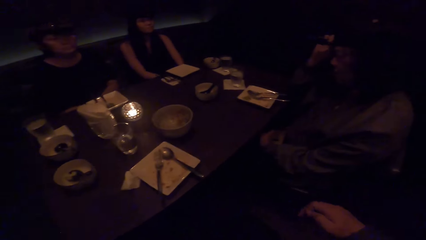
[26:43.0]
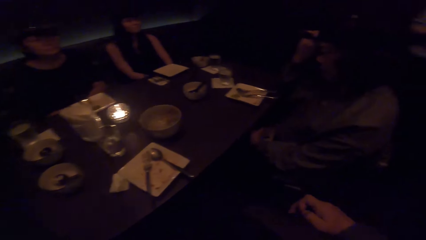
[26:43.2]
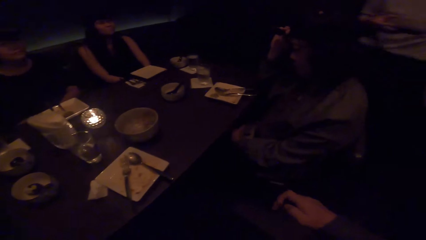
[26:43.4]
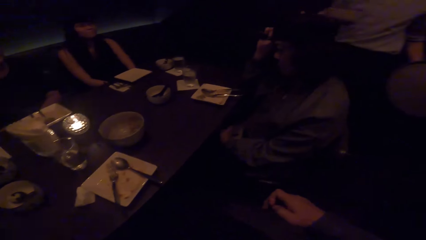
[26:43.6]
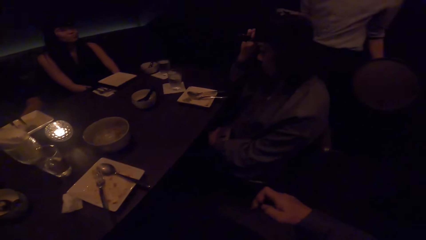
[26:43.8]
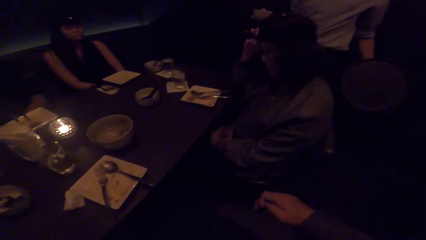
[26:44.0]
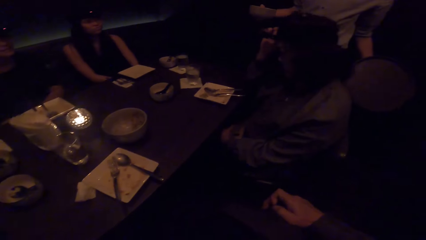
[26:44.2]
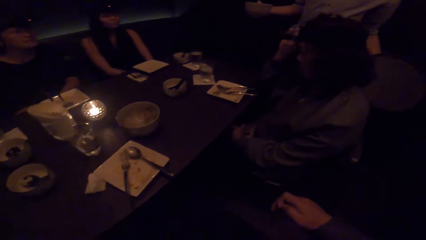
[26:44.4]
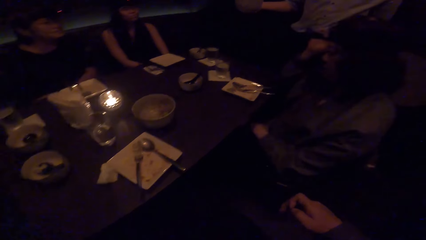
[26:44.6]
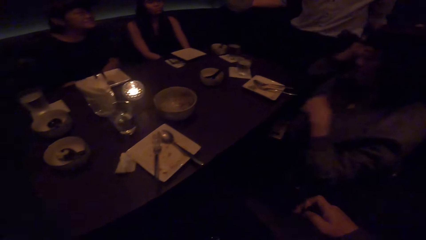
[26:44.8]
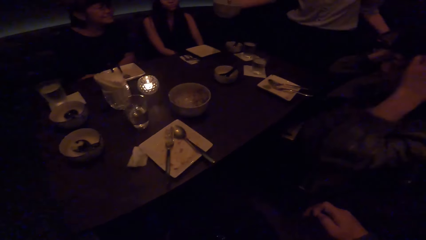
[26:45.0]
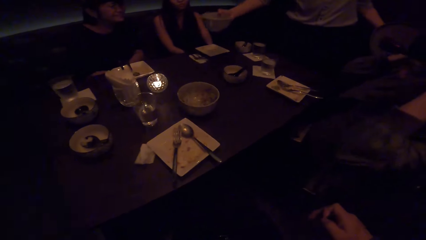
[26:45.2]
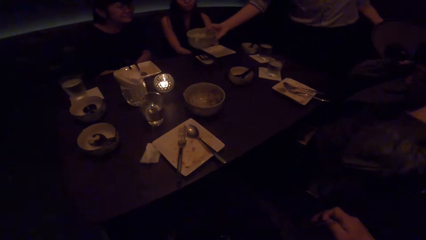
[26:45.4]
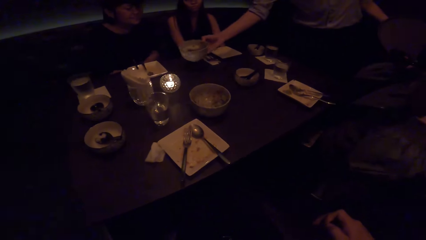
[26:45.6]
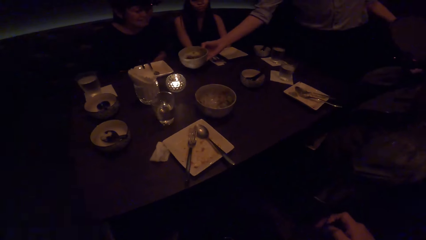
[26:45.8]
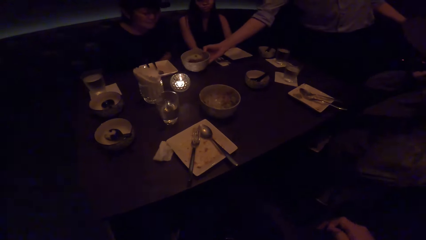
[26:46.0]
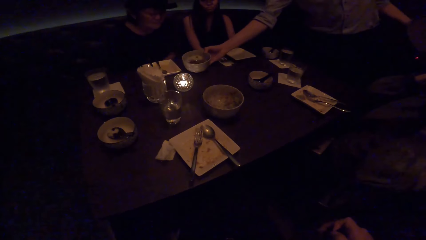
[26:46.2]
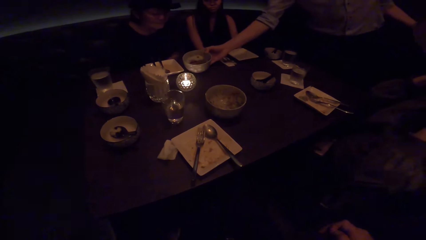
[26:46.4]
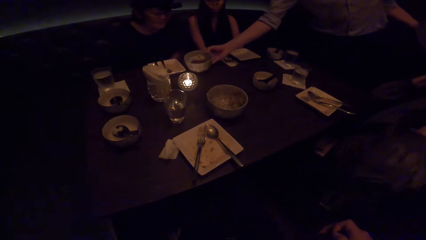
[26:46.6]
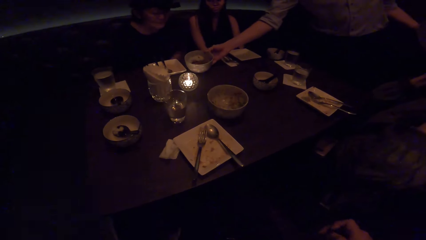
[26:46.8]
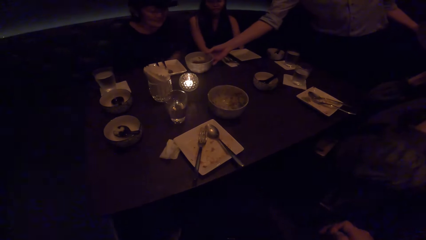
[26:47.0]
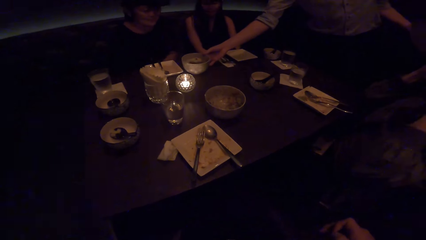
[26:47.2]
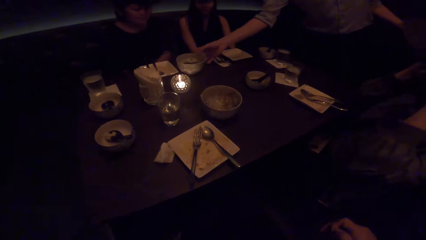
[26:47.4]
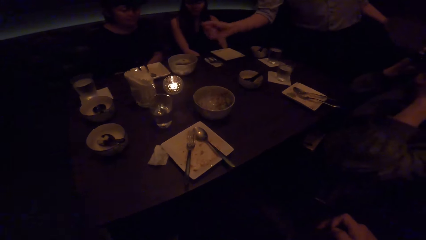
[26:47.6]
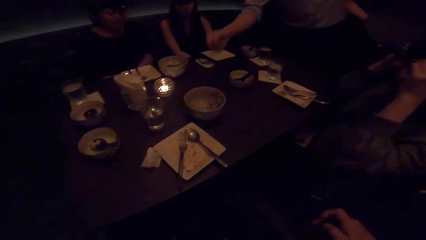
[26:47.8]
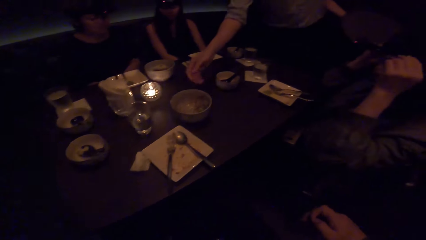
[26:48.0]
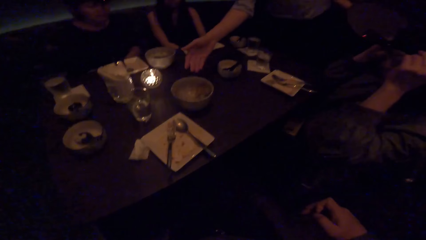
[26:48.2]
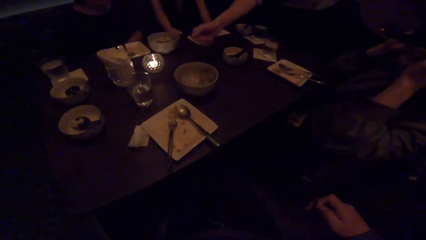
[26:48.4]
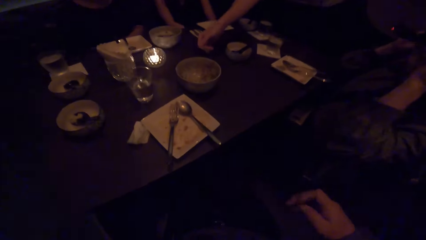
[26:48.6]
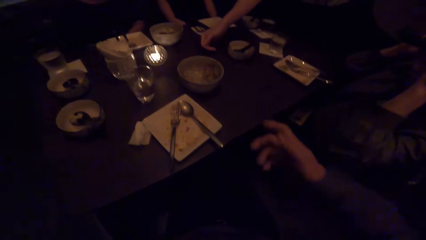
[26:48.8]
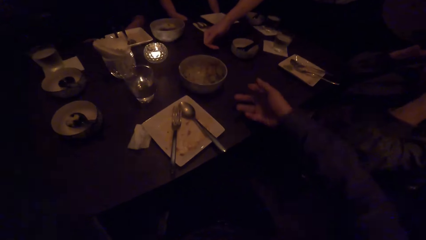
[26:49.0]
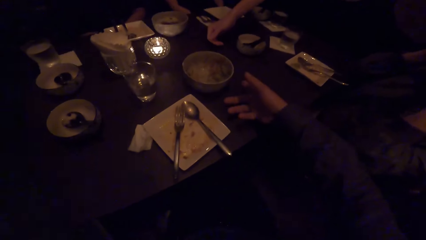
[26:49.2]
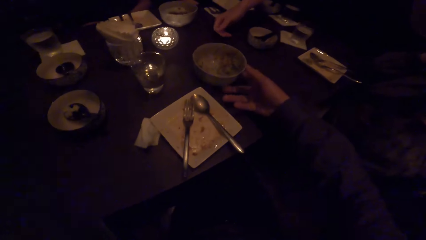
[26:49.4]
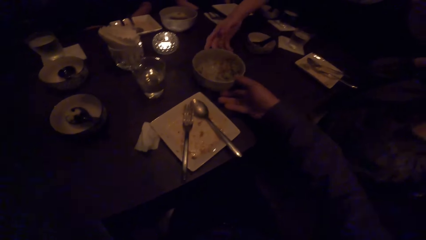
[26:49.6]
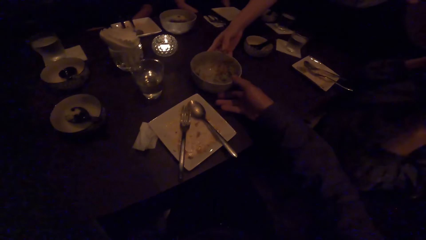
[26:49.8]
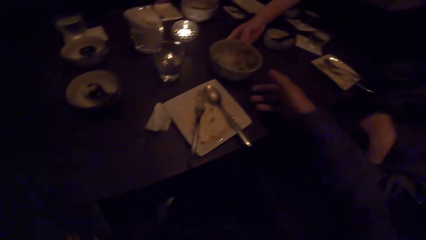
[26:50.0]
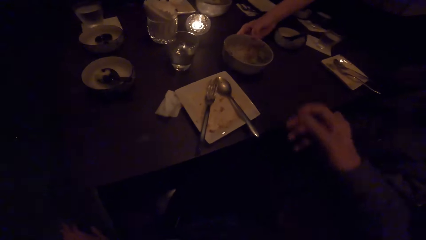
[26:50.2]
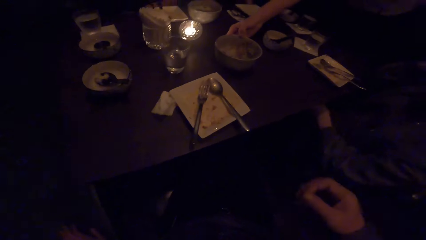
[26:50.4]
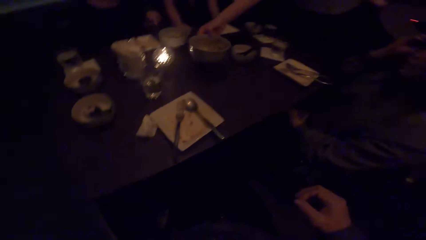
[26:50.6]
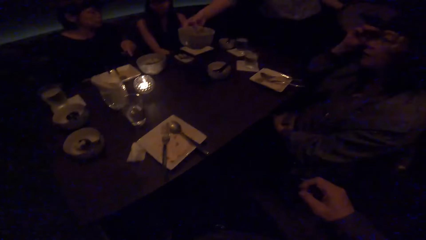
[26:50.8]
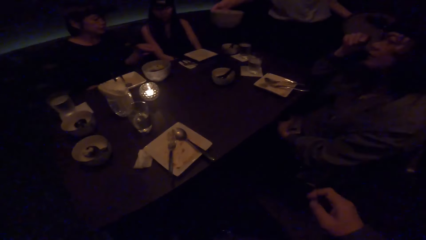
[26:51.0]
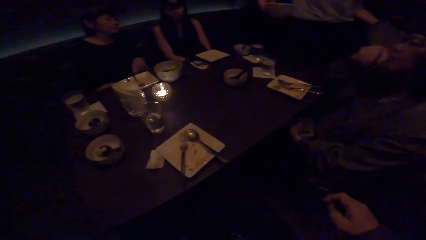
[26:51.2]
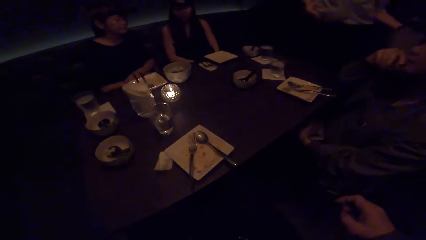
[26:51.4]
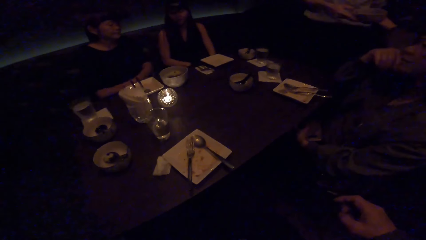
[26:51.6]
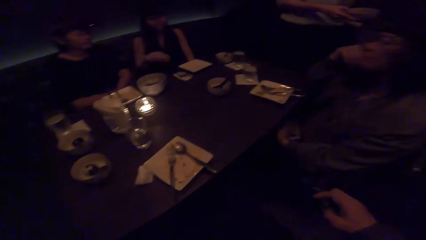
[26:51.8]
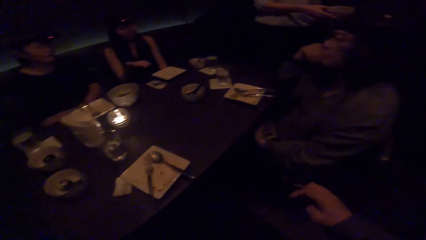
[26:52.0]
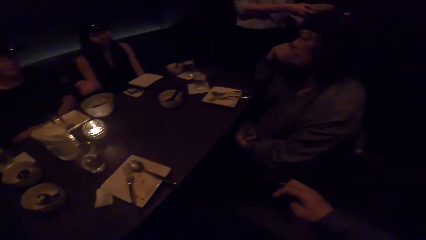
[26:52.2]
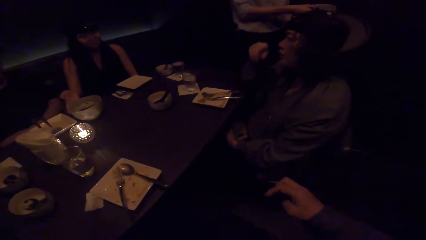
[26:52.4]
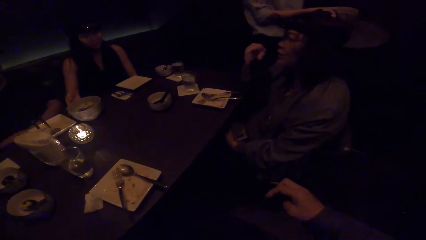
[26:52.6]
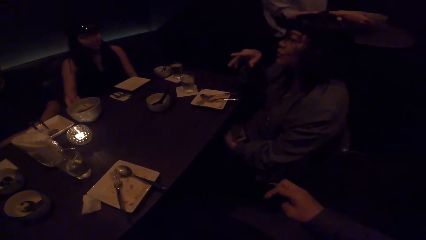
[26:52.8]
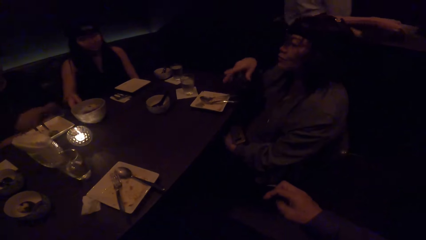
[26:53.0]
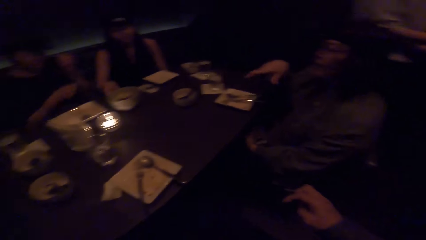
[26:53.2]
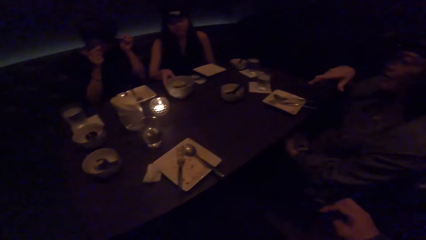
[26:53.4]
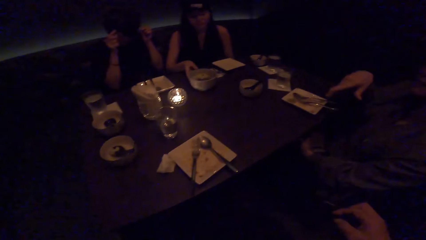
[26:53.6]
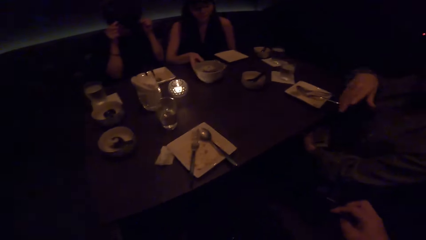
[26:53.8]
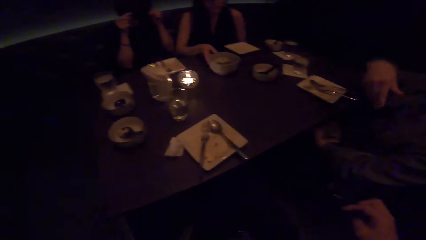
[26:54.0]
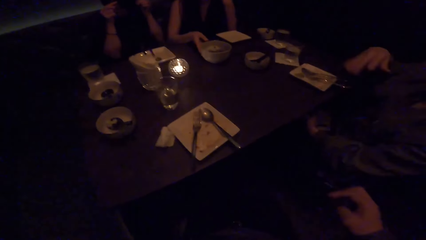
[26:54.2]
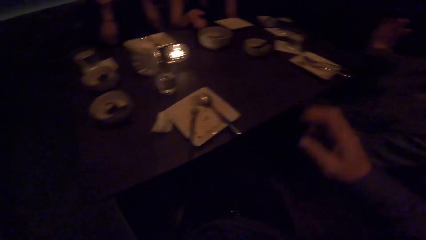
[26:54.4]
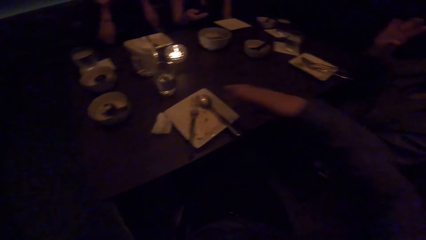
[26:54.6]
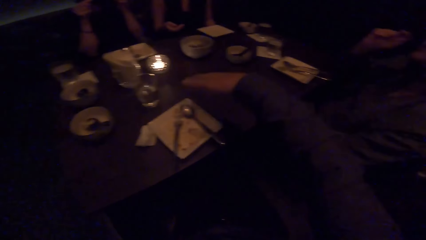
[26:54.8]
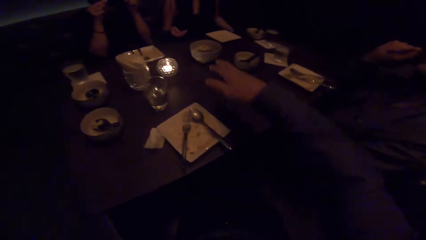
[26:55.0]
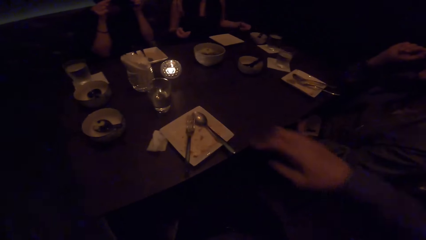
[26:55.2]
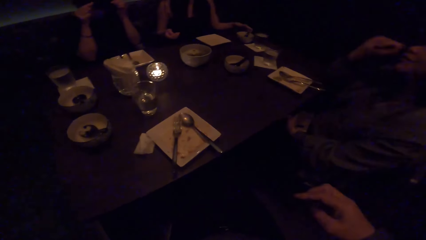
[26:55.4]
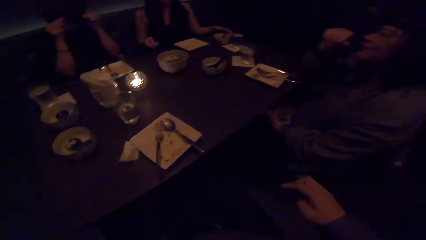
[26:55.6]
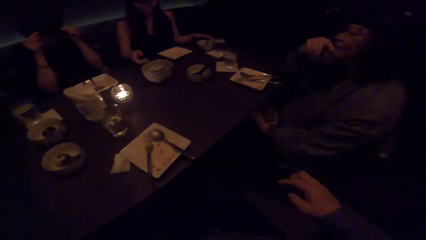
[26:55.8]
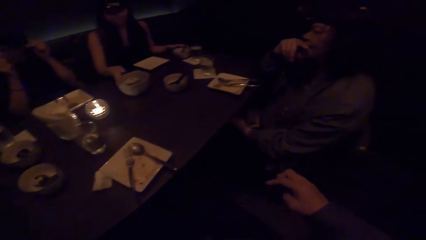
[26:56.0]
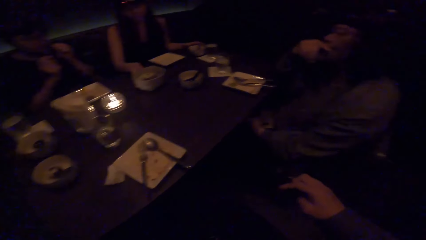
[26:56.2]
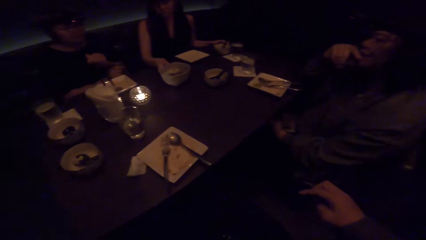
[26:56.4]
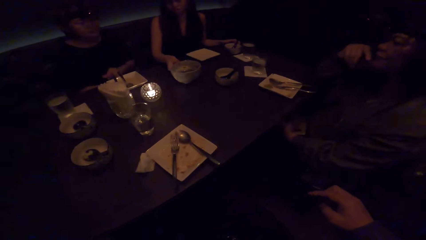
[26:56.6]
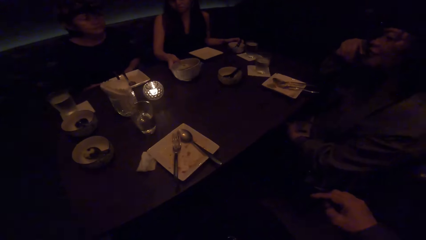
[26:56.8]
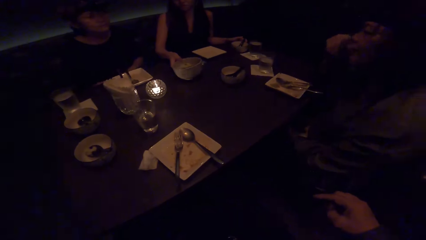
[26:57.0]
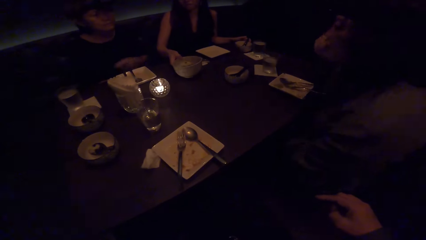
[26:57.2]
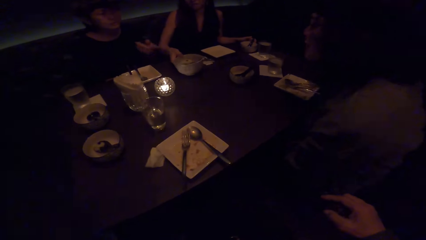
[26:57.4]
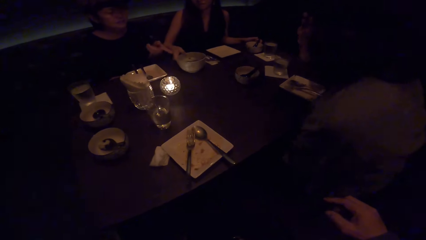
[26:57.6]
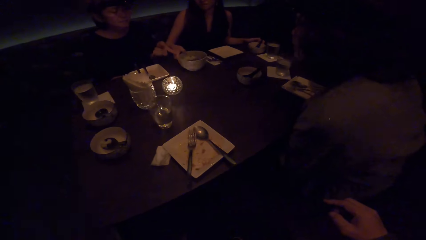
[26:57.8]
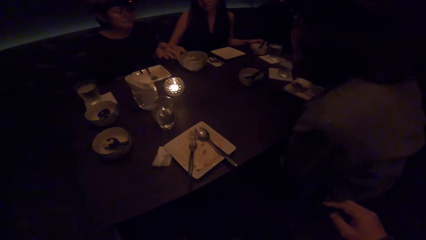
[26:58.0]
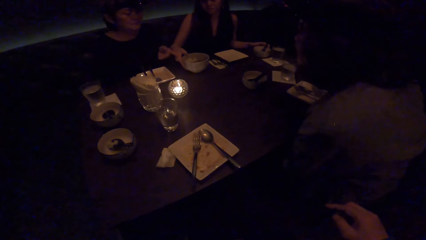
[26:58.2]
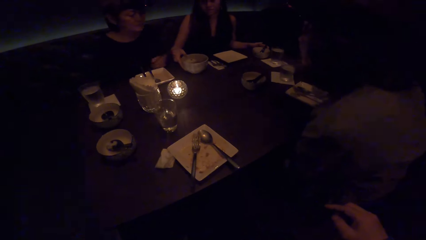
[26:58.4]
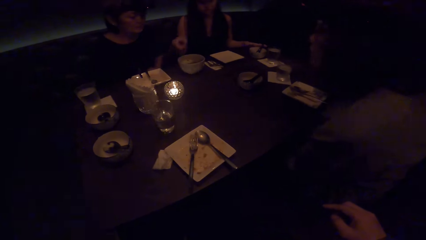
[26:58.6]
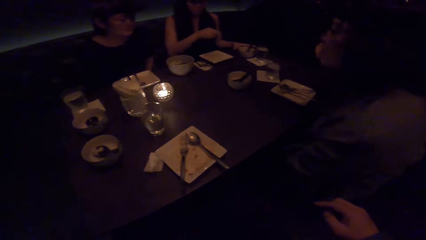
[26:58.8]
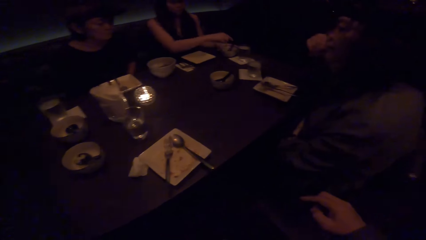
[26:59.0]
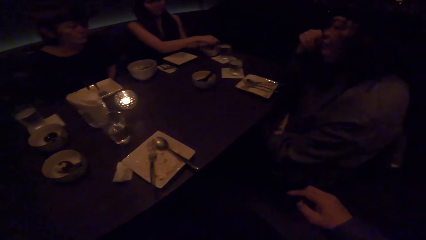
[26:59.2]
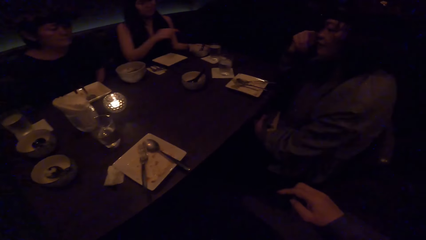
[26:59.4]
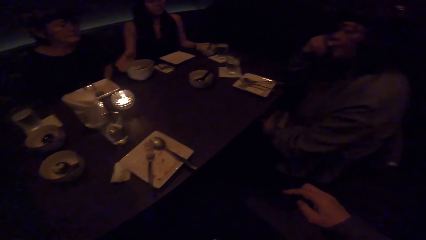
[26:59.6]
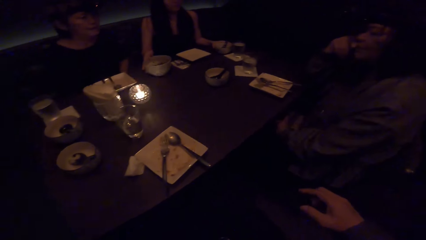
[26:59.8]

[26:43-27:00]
The camera wearer holds the bowl. They look at the woman. Another woman moves the plate on the table with both her hands. The camera wearer talks to two other women.
